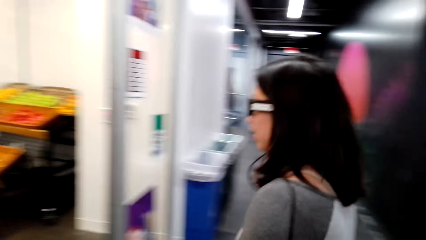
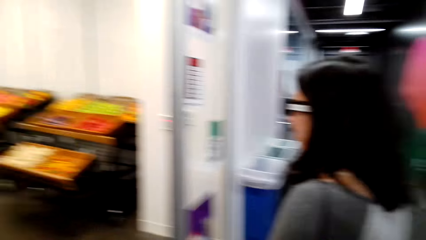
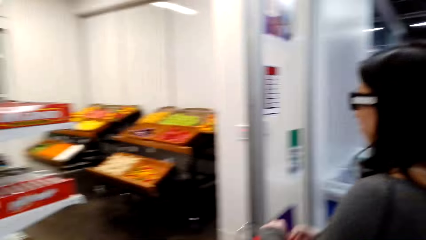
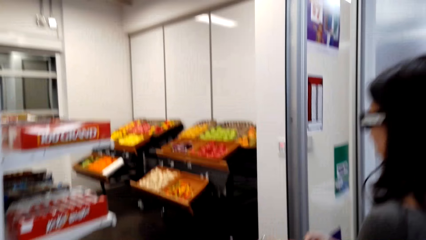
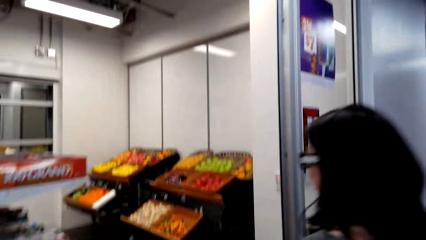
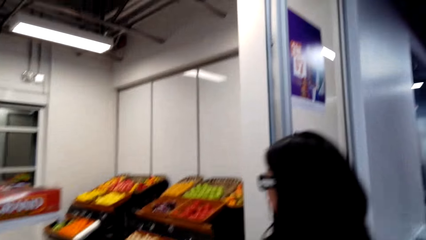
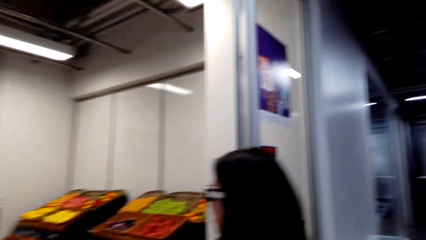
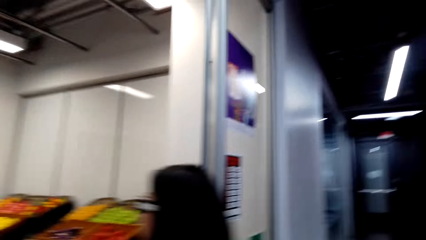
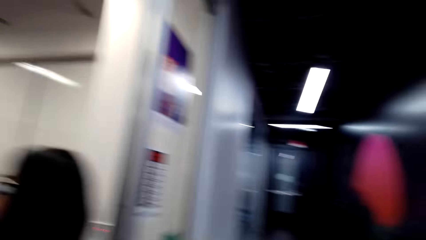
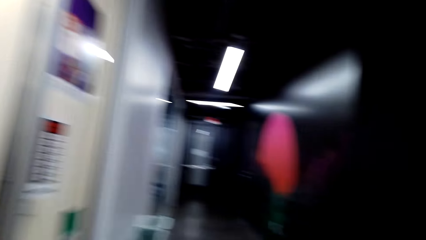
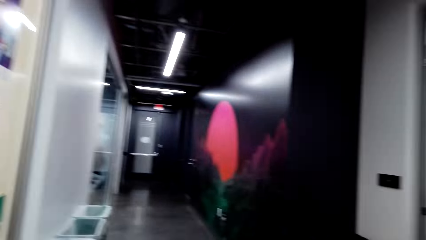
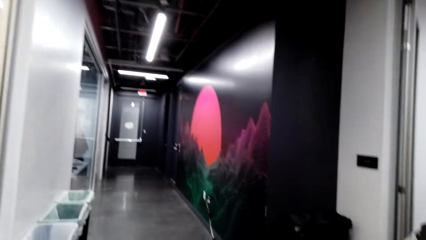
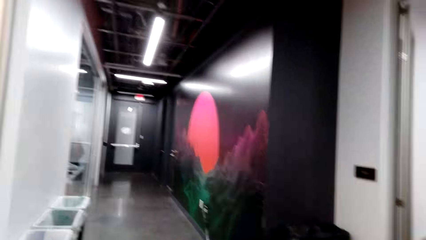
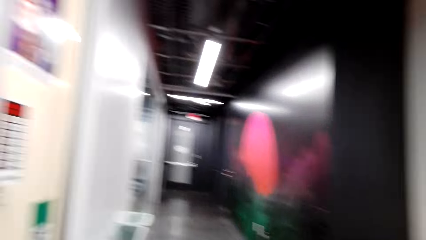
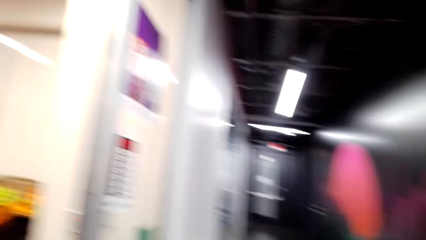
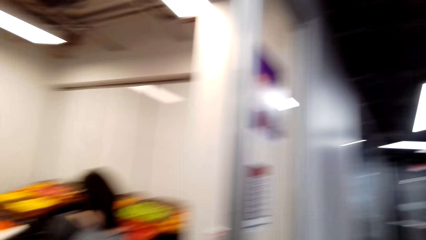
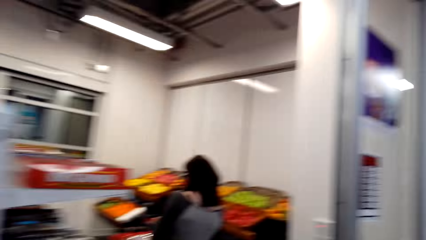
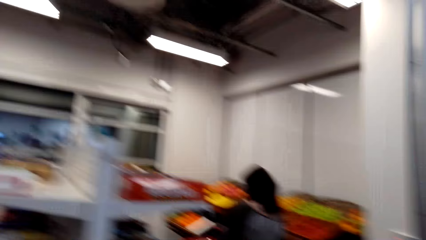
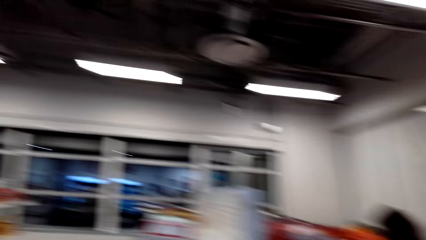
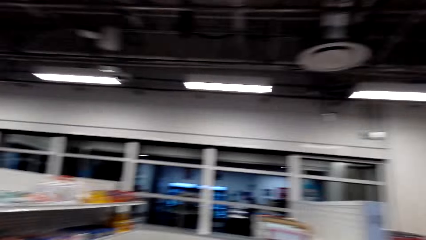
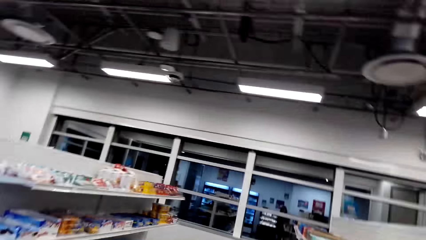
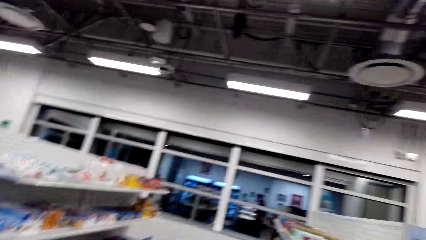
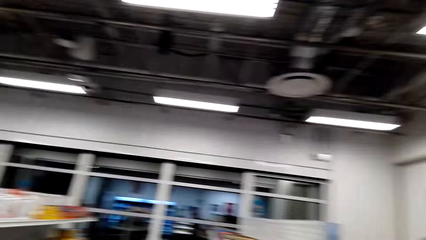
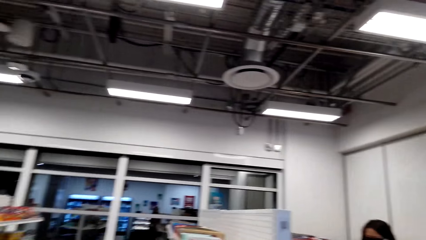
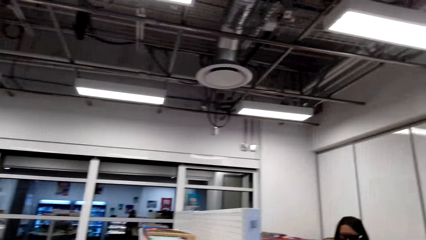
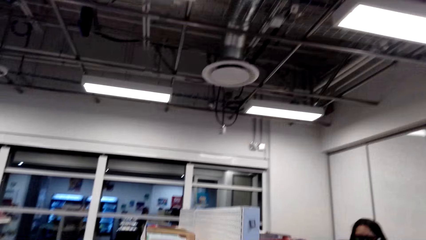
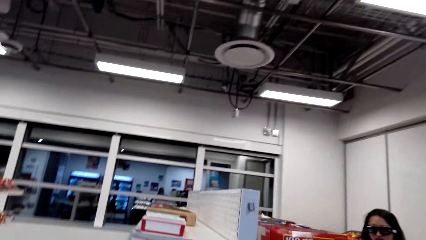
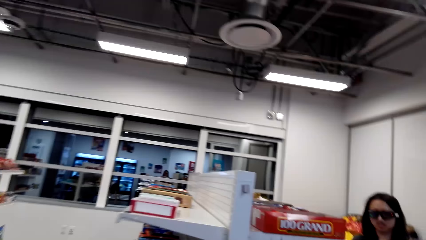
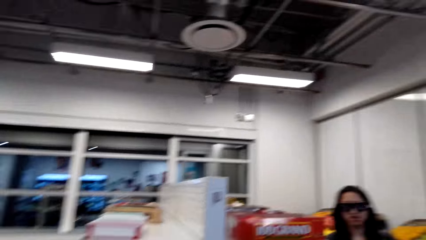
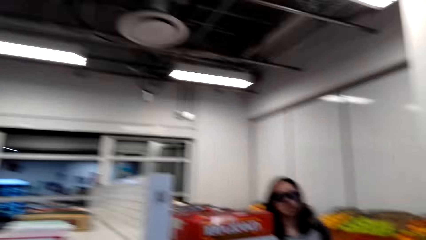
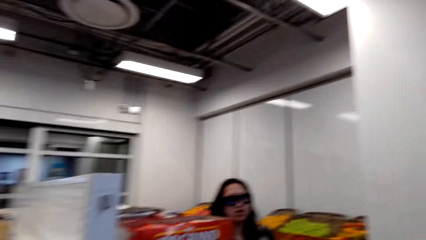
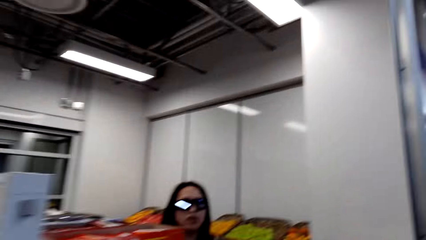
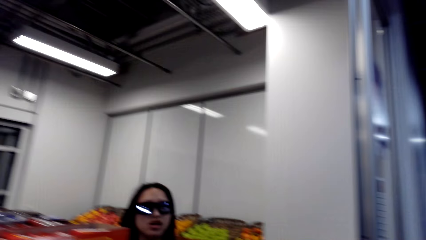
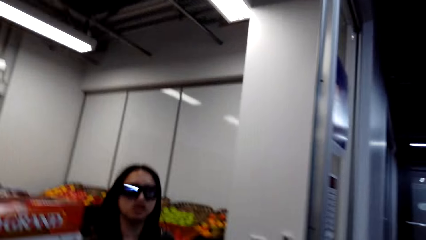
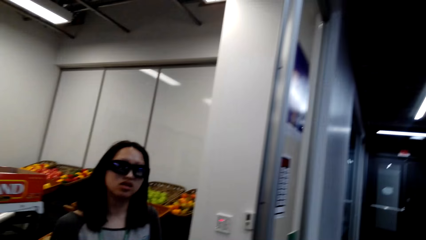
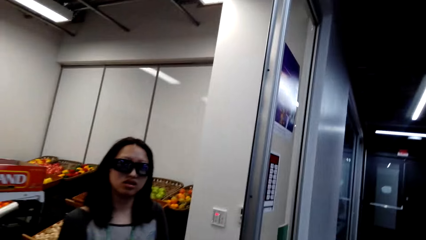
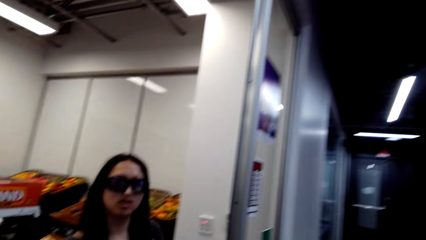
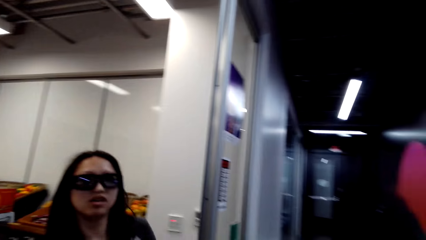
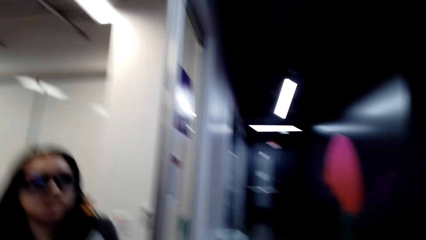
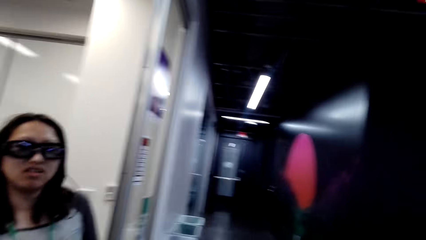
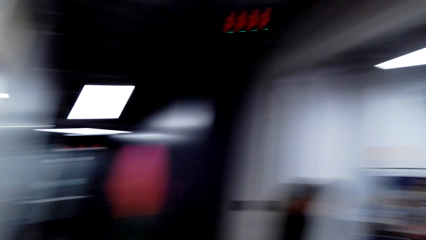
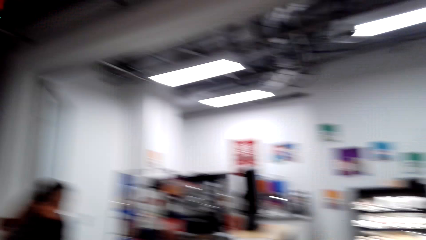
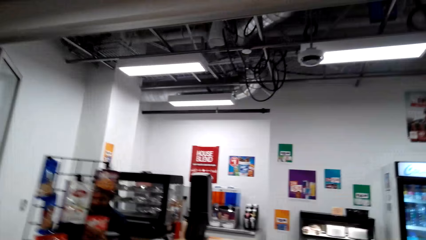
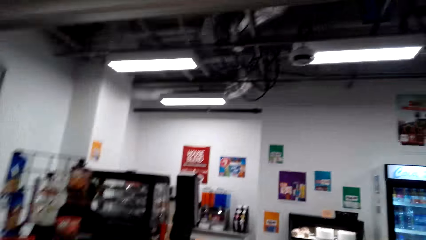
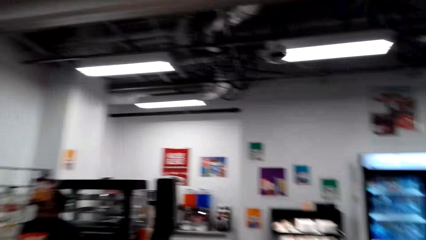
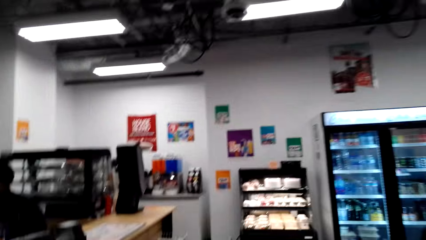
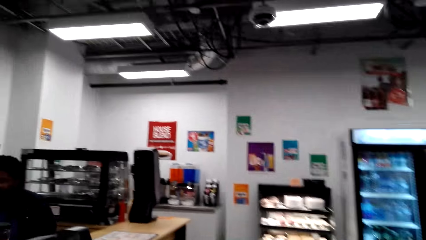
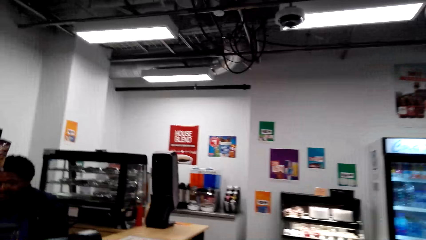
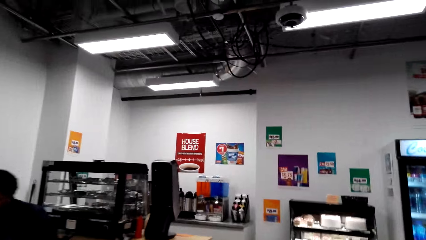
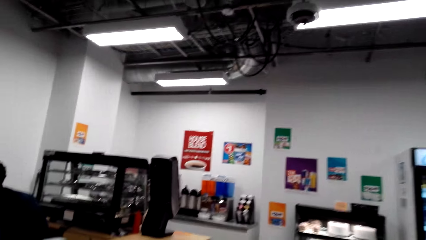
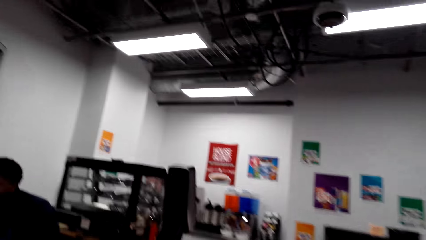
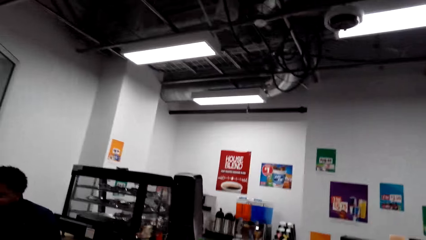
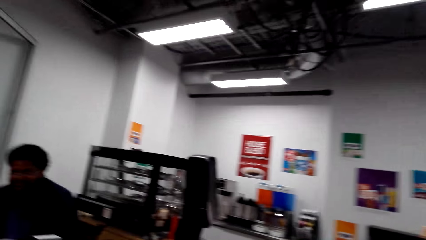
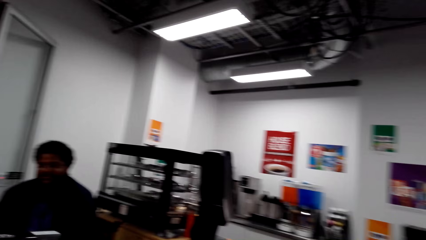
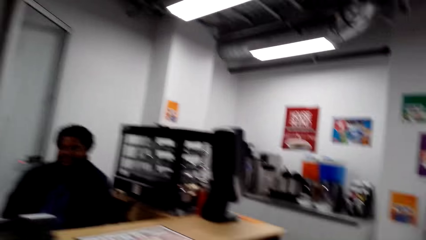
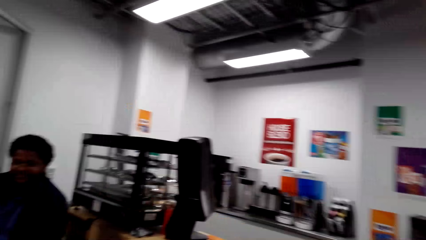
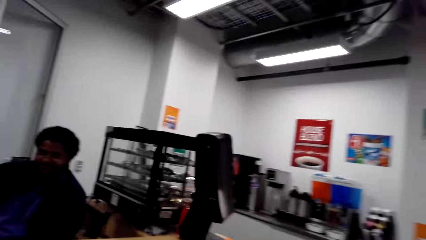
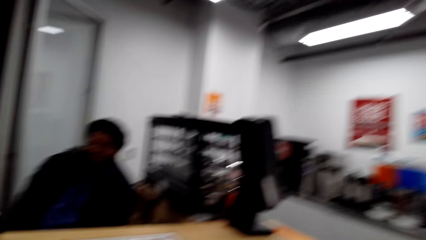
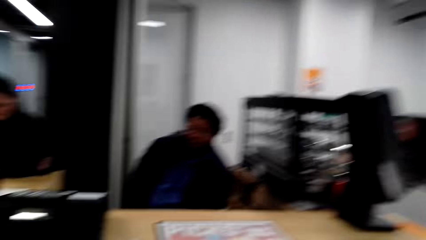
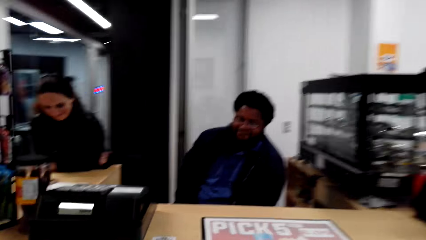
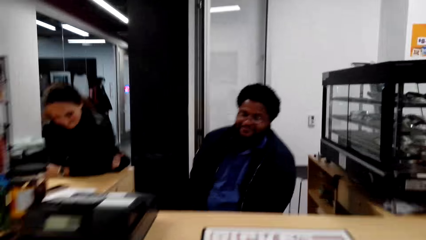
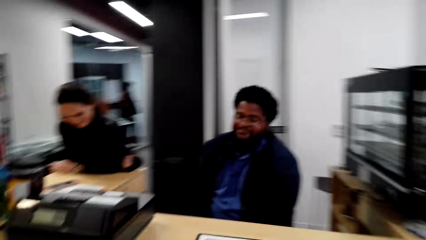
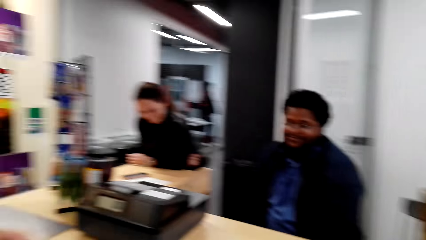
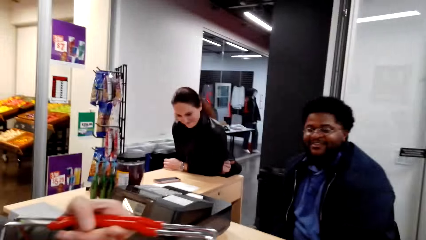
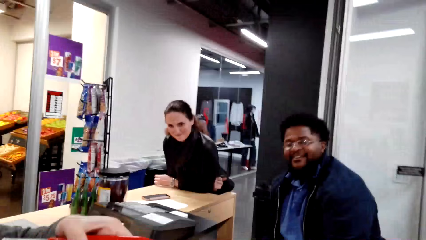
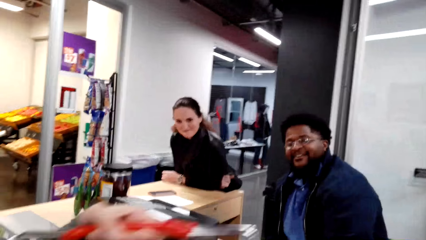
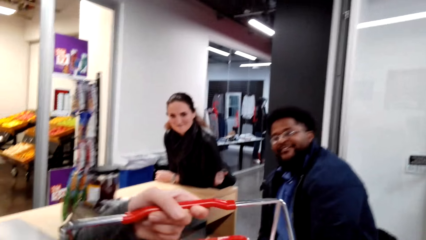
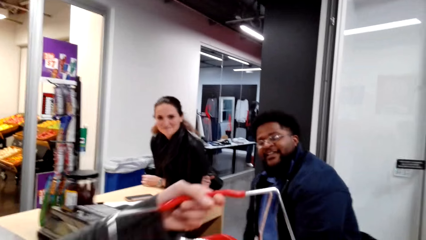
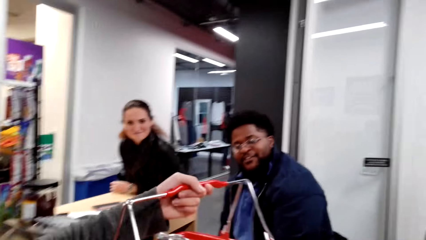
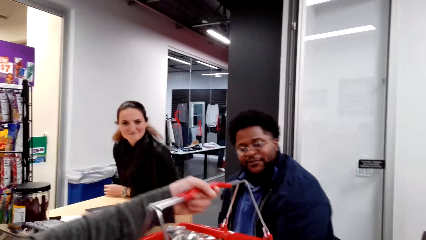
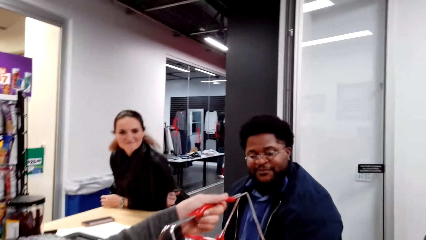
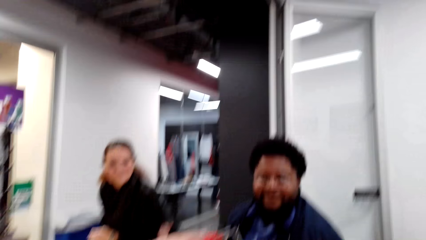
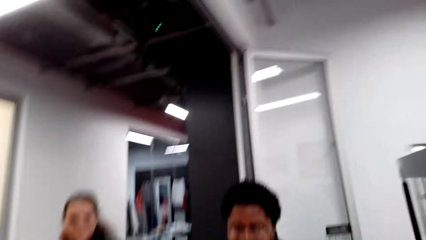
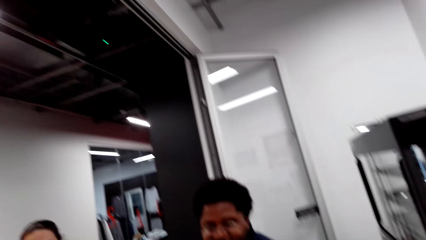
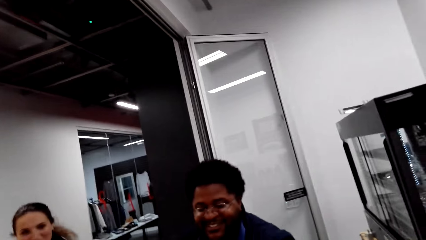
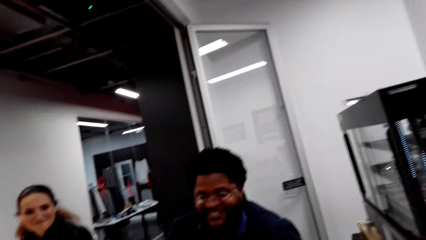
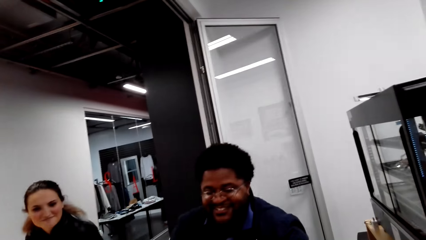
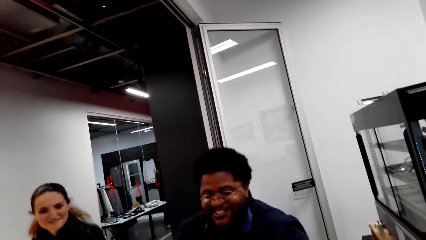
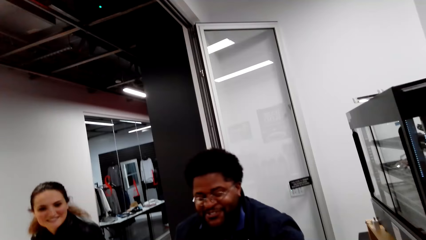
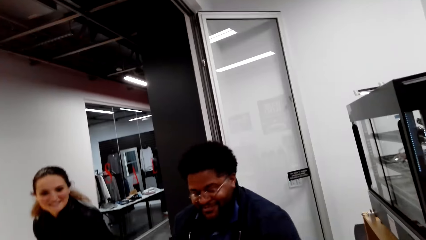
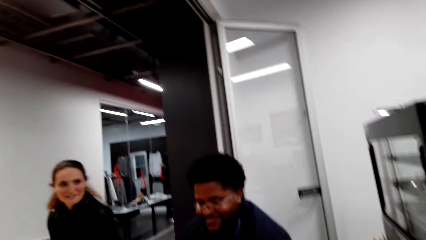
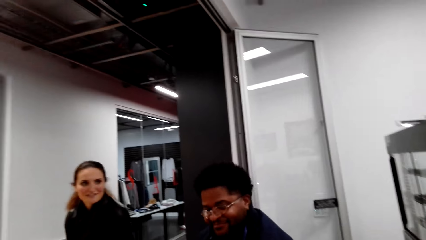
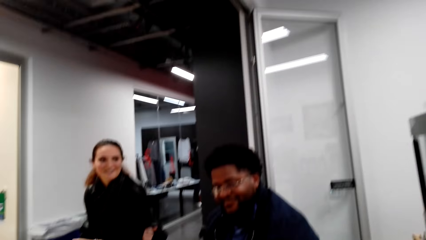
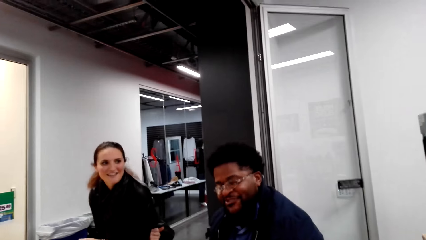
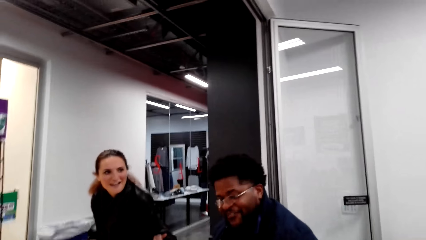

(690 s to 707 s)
The camera wearer puts the basket on the counter.
